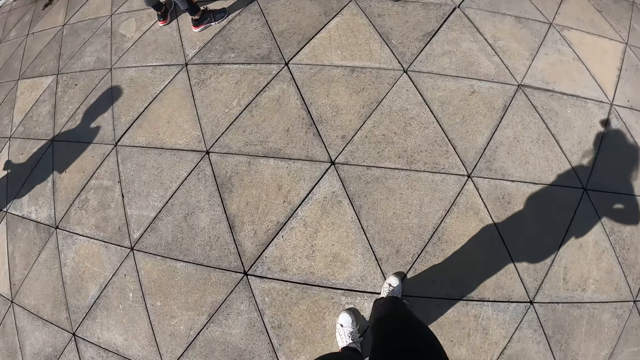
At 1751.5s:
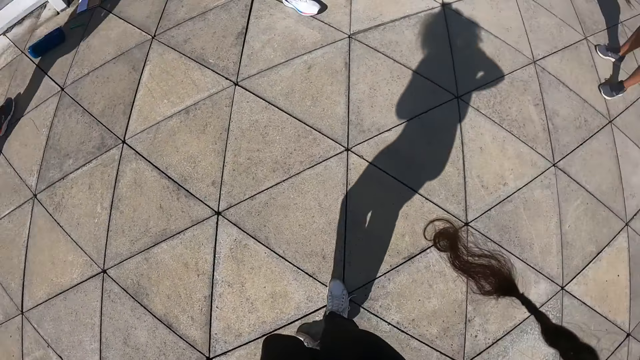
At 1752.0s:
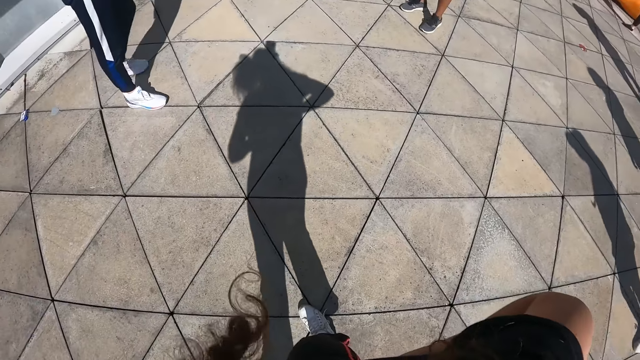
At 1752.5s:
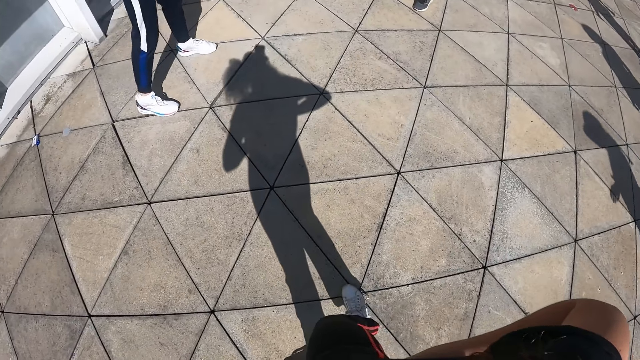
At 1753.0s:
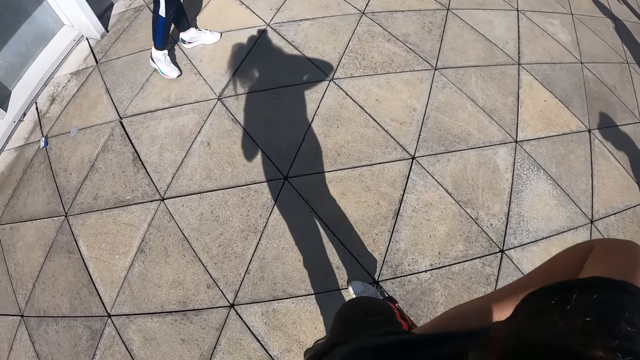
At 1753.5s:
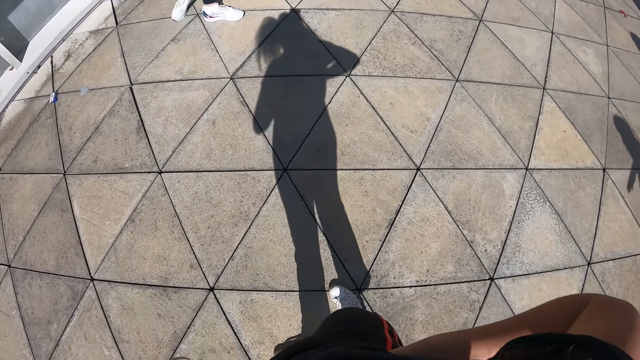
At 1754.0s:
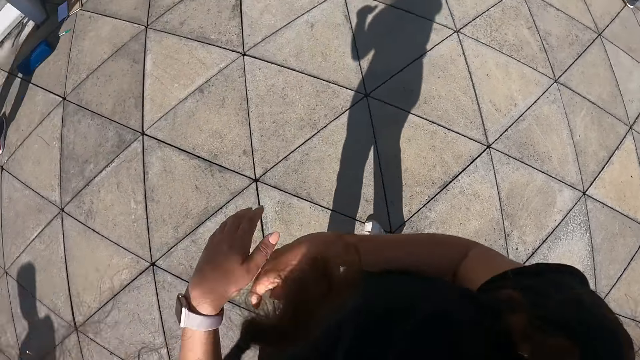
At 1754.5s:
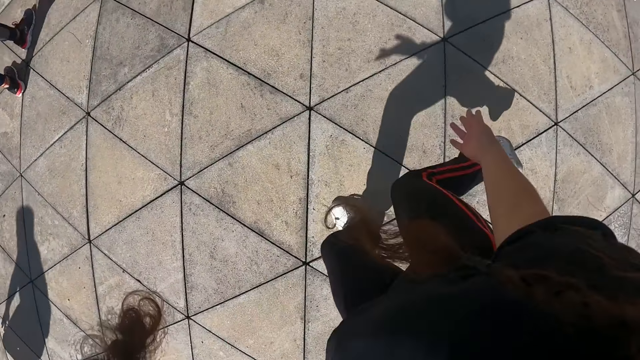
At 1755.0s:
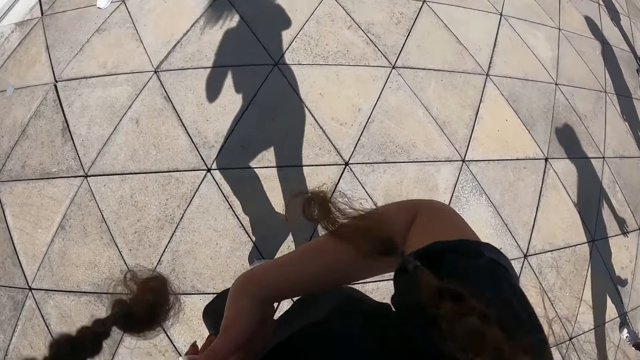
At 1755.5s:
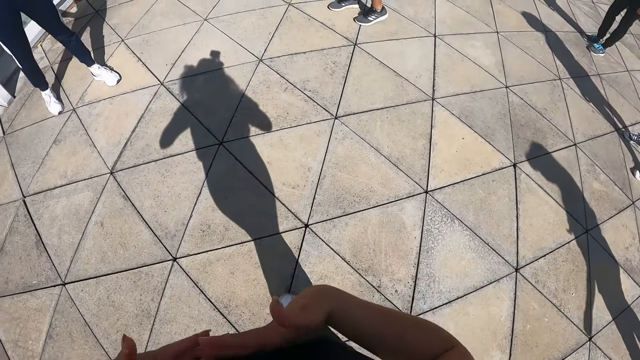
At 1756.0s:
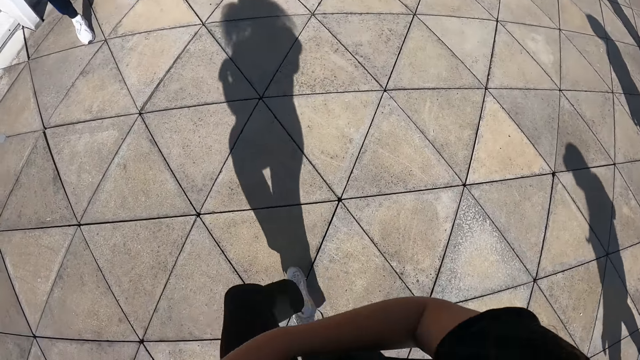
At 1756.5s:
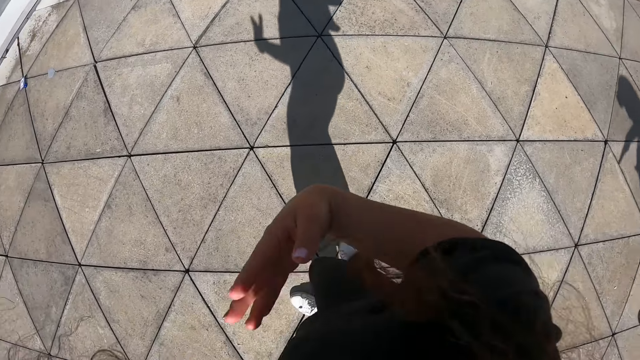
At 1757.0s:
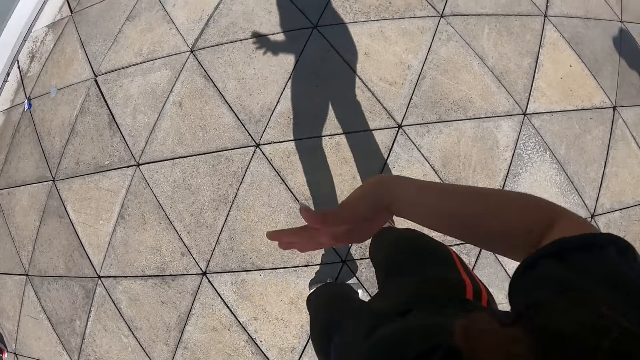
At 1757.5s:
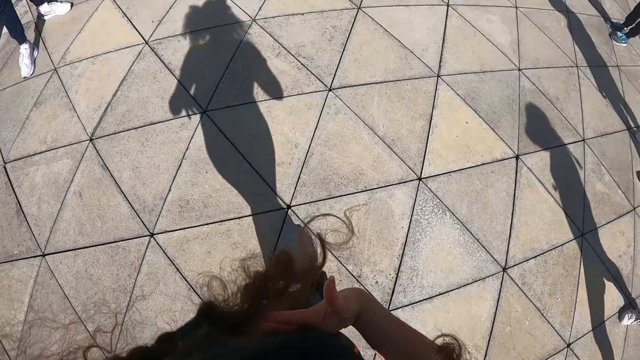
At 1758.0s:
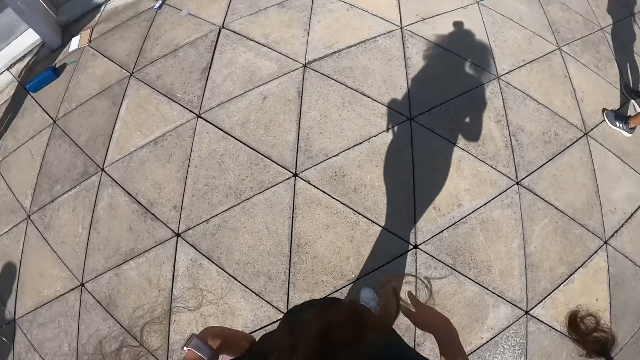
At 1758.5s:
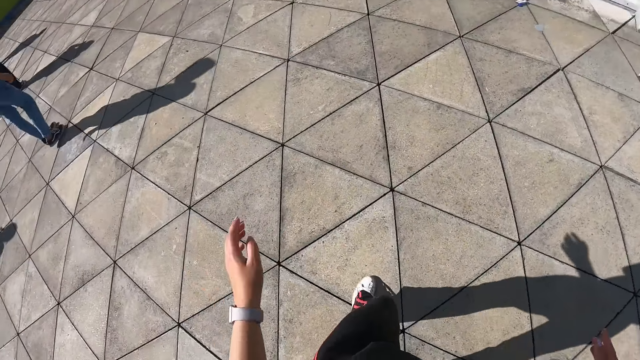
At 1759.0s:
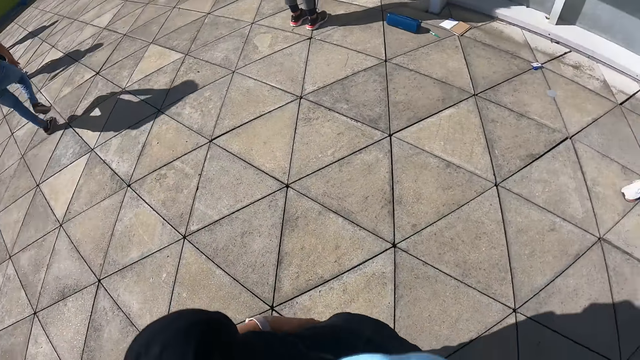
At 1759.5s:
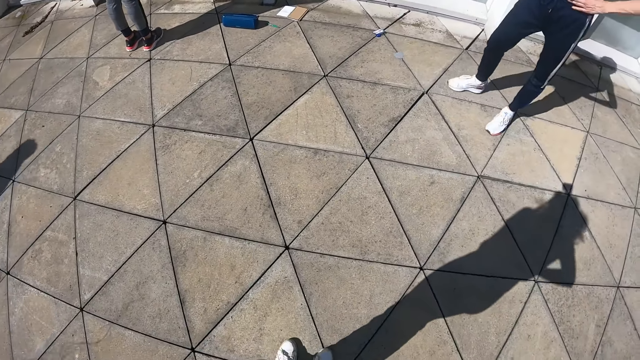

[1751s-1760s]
The camera wearer dances with the group of people in a compound.

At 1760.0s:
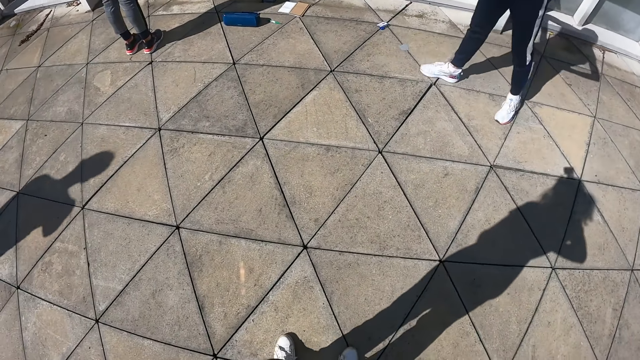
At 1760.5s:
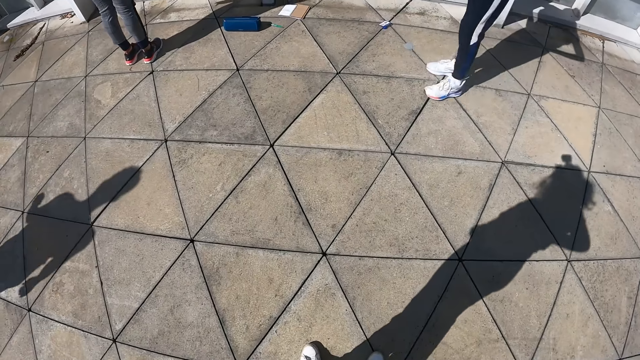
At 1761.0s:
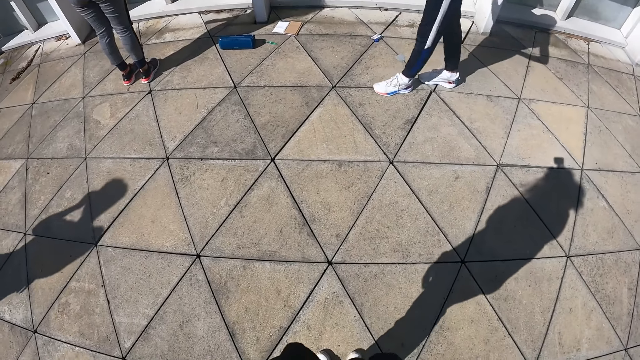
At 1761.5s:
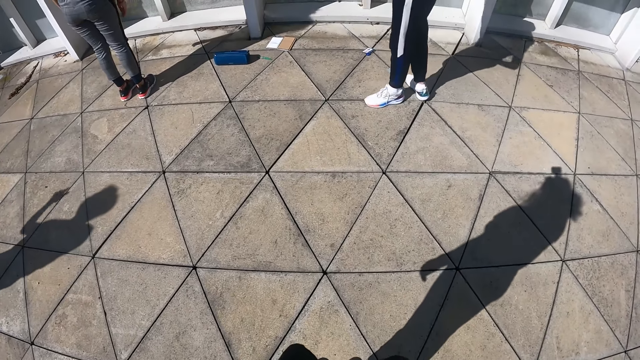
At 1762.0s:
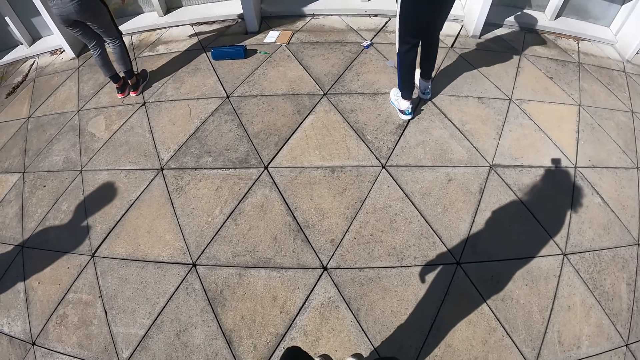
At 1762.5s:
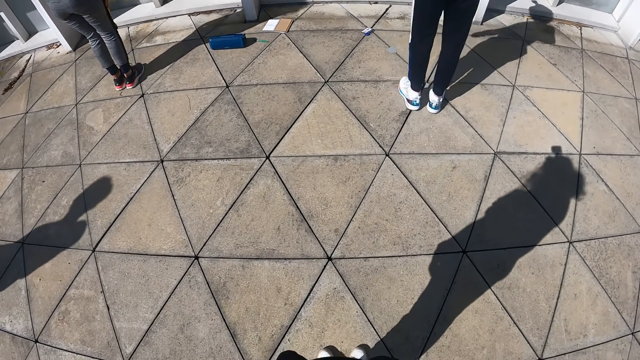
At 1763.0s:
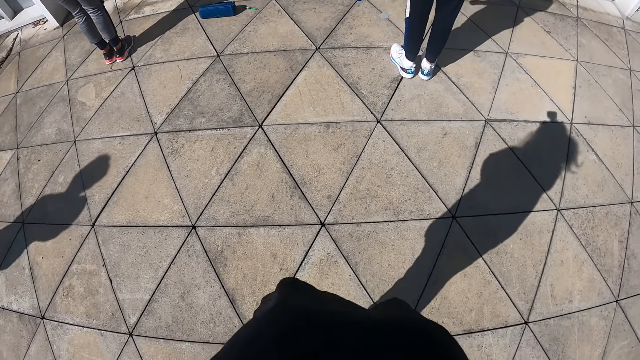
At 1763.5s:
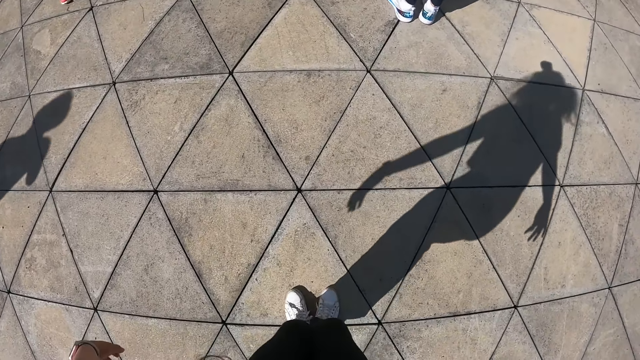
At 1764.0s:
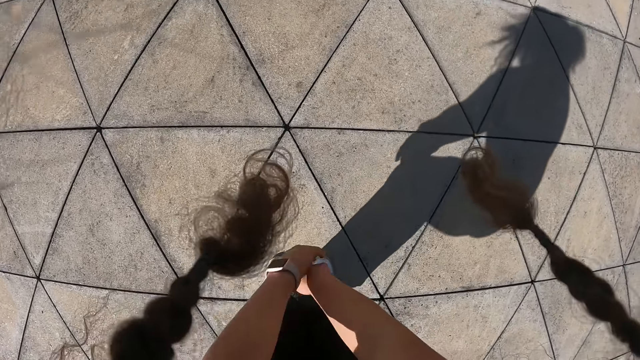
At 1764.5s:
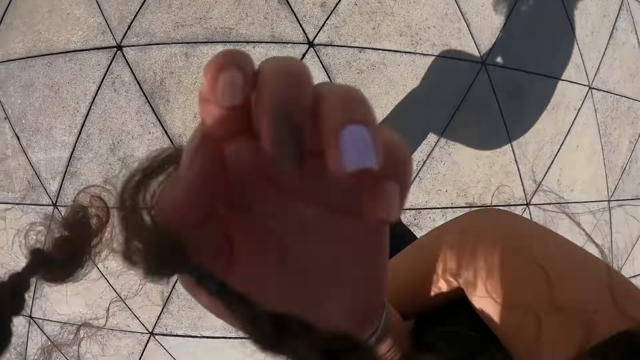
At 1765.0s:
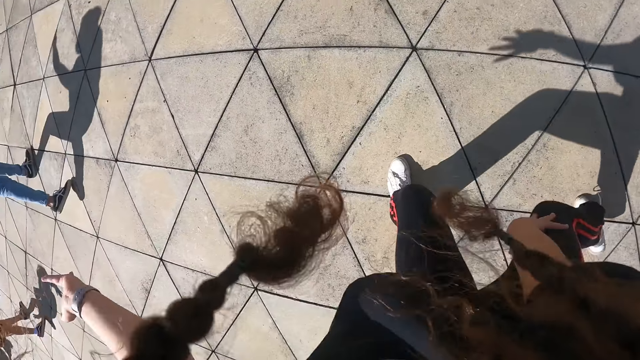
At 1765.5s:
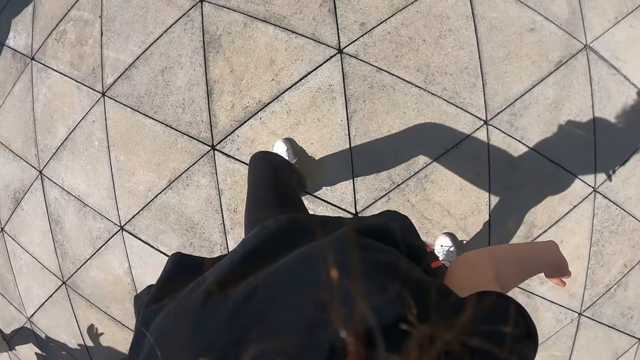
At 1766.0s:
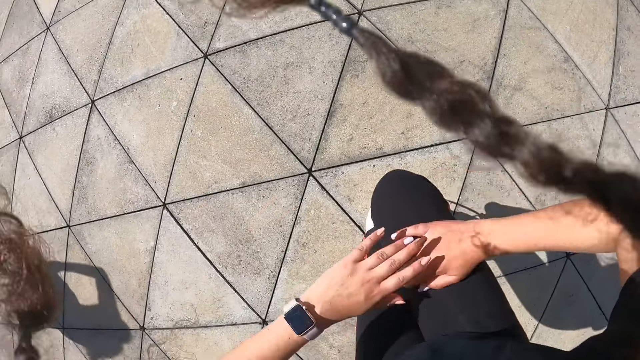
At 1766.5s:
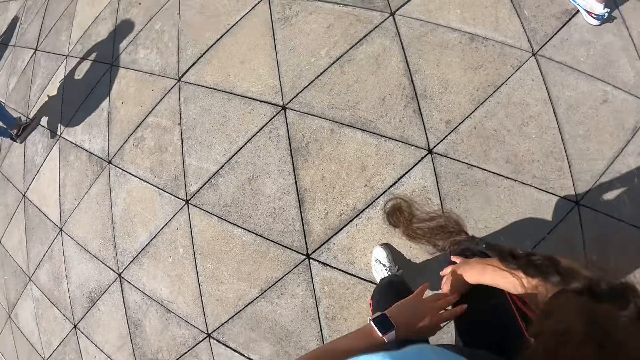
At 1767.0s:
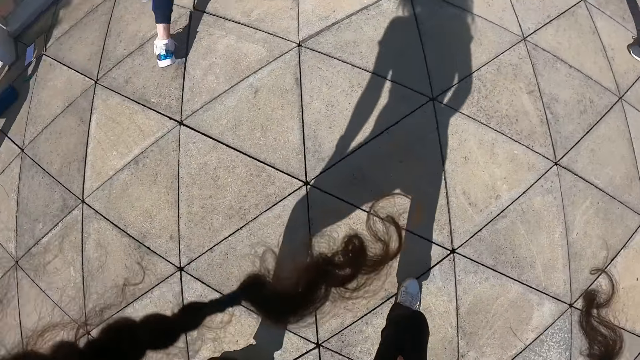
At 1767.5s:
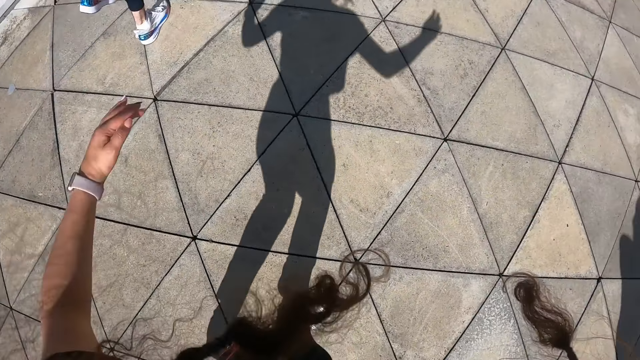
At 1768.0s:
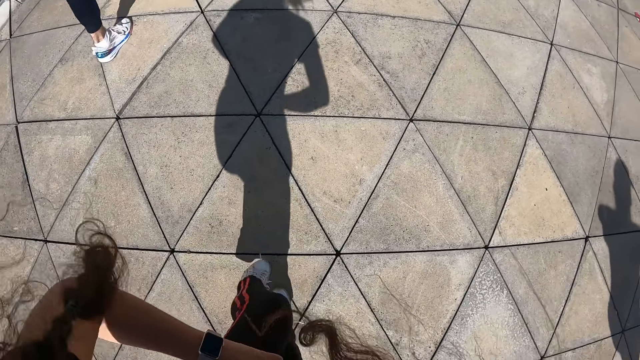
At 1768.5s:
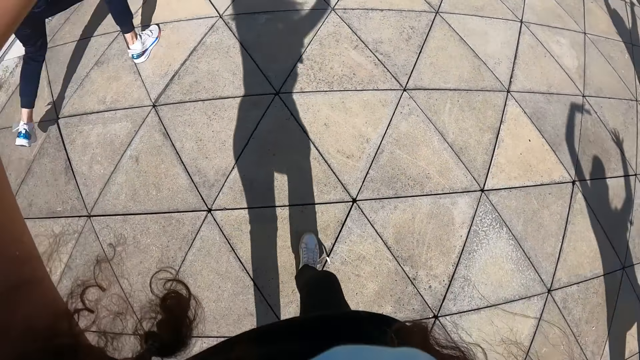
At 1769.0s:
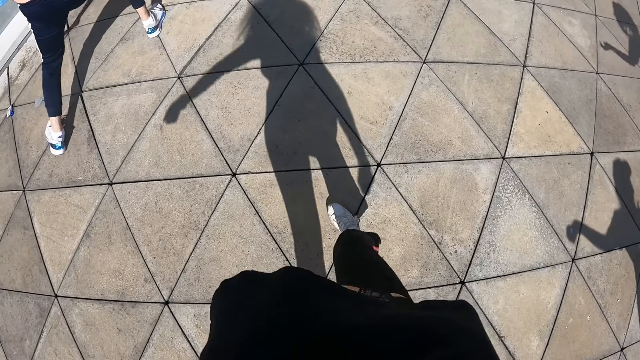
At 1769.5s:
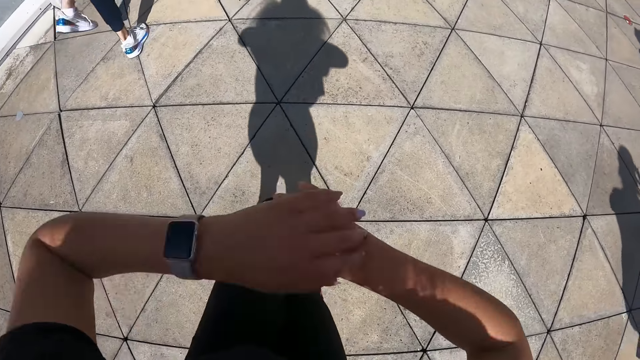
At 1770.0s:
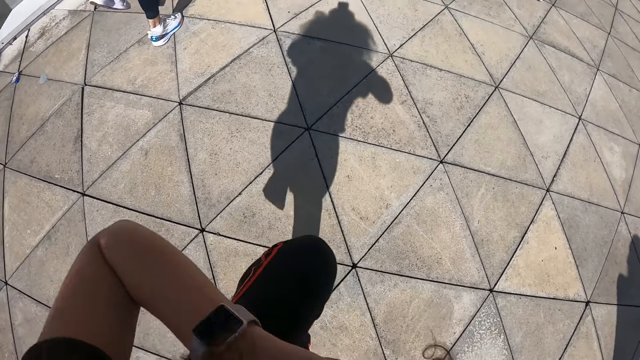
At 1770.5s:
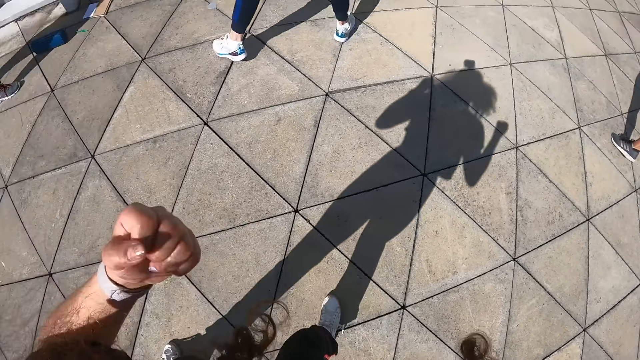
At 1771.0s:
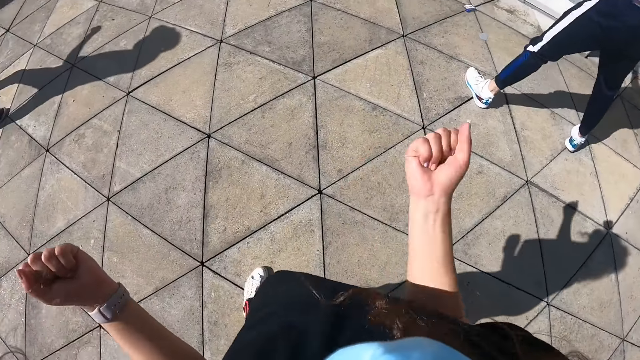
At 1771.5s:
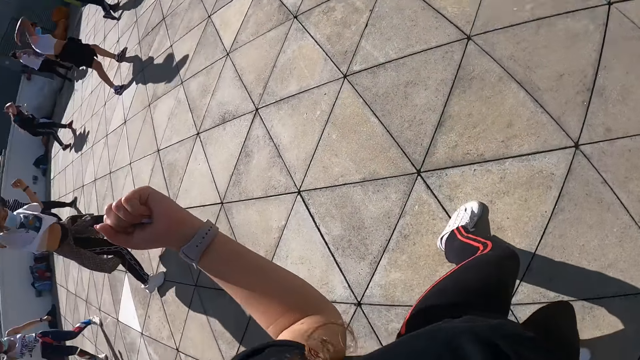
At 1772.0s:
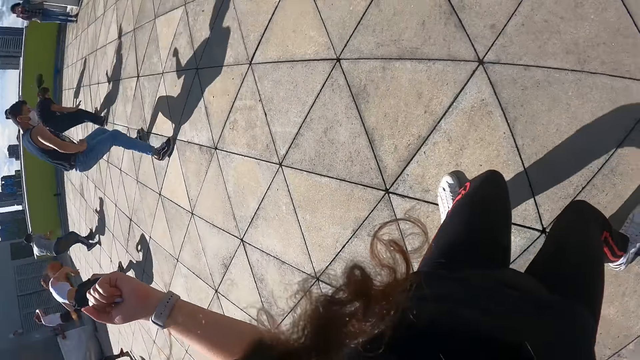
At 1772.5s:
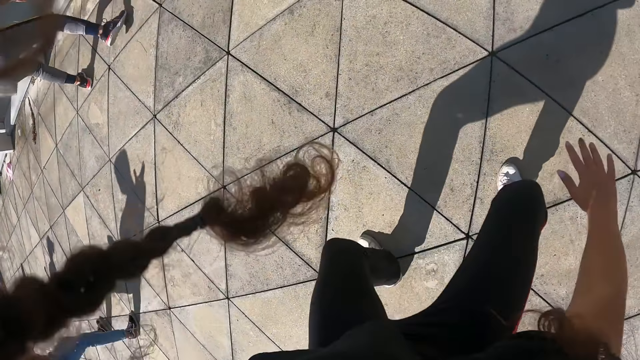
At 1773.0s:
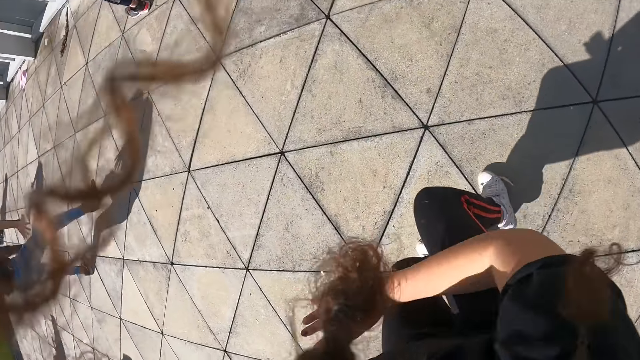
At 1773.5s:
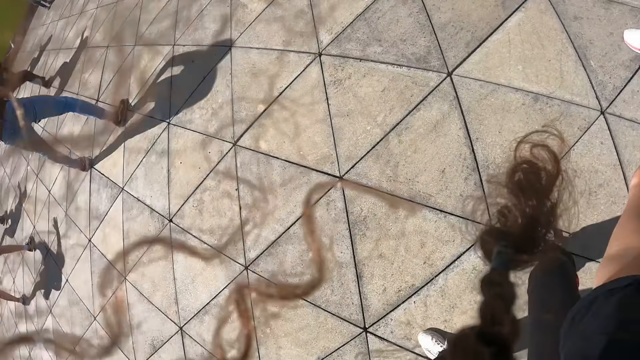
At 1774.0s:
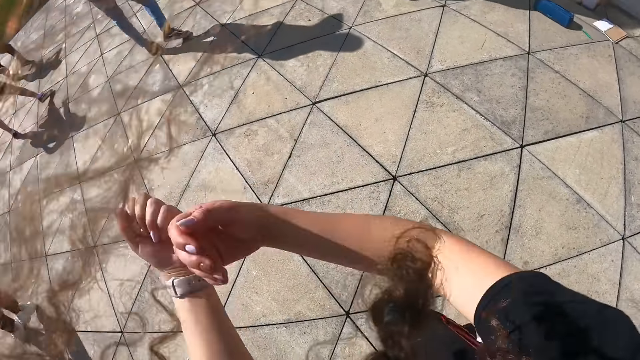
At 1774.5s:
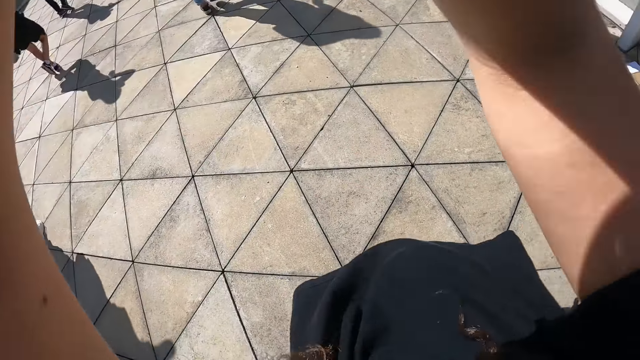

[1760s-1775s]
The camera wearer stands on the compound. They dance with the group of people in the compound.
